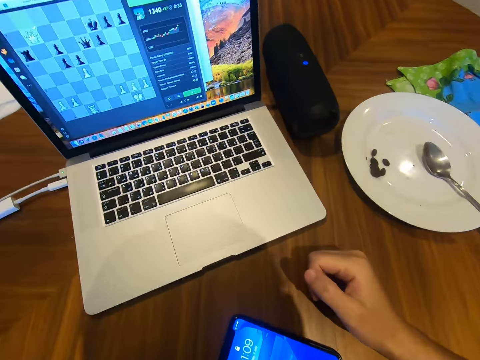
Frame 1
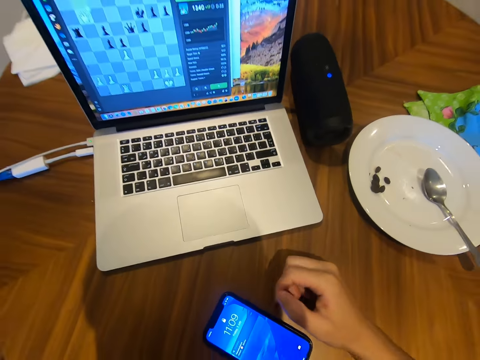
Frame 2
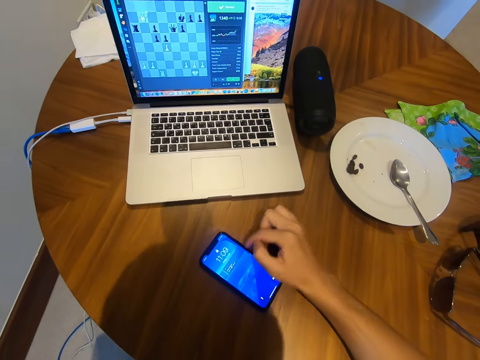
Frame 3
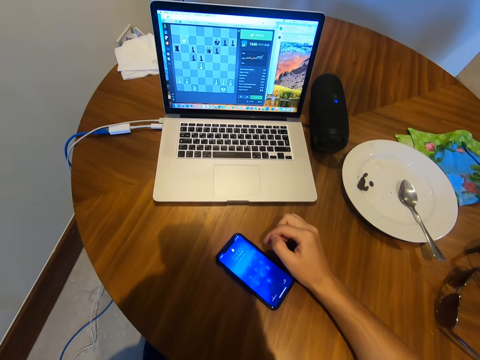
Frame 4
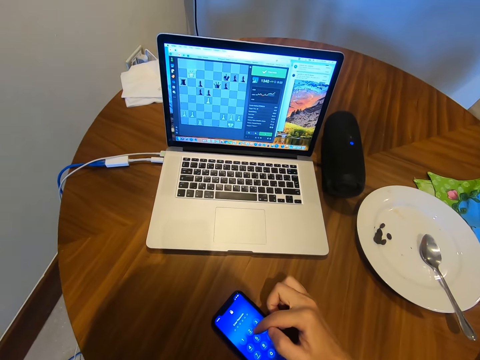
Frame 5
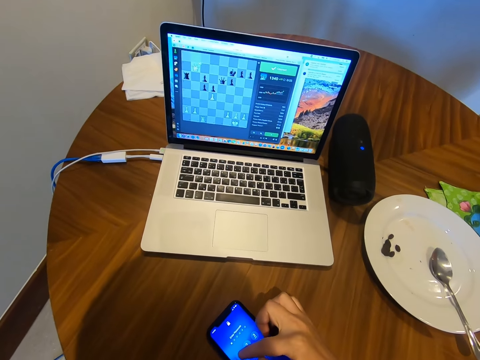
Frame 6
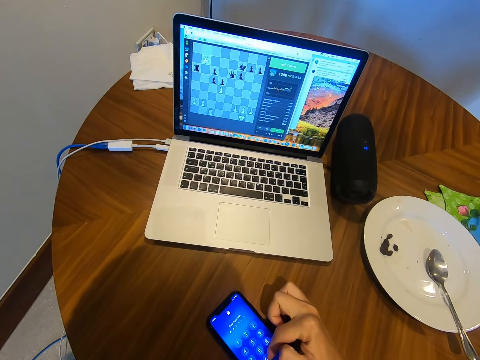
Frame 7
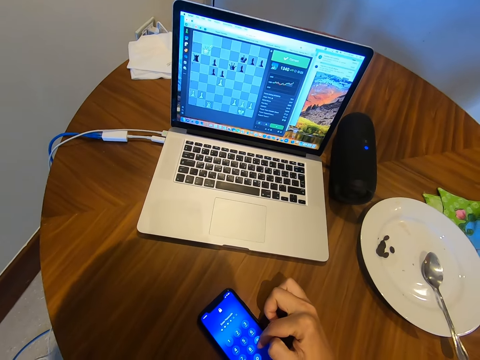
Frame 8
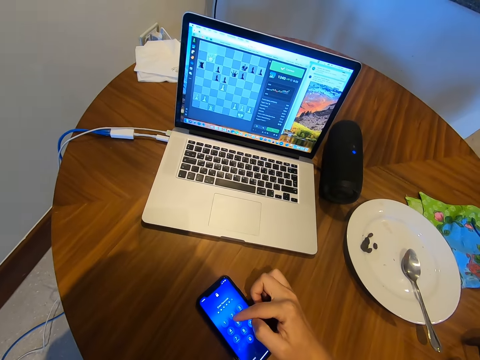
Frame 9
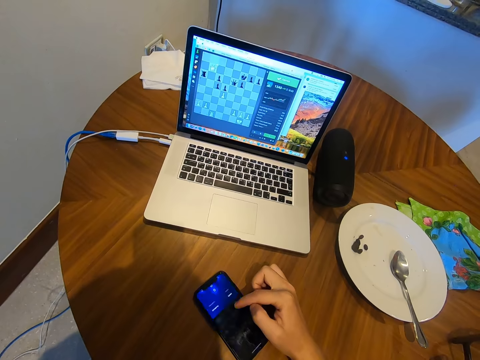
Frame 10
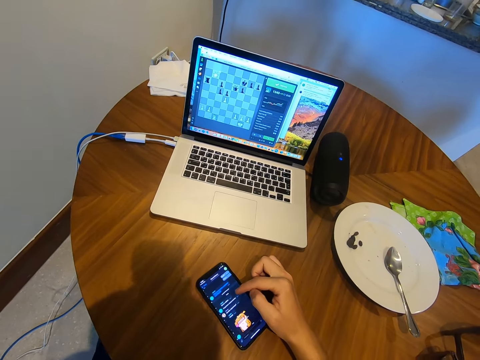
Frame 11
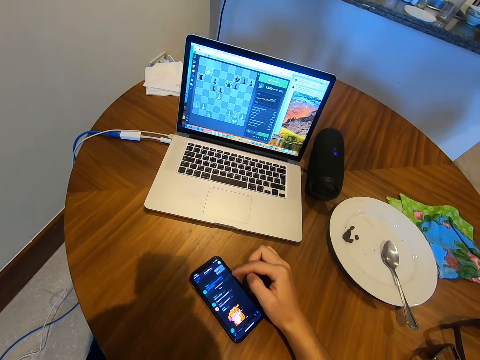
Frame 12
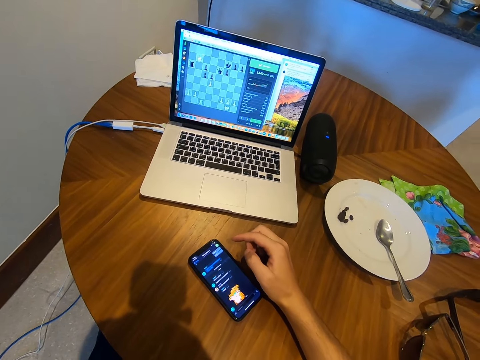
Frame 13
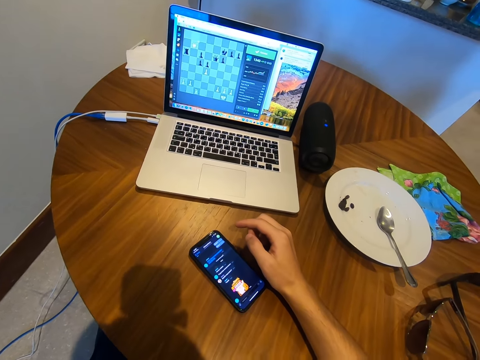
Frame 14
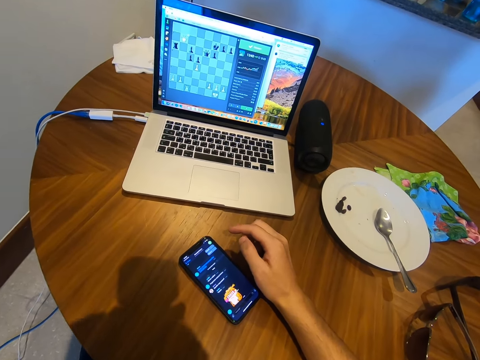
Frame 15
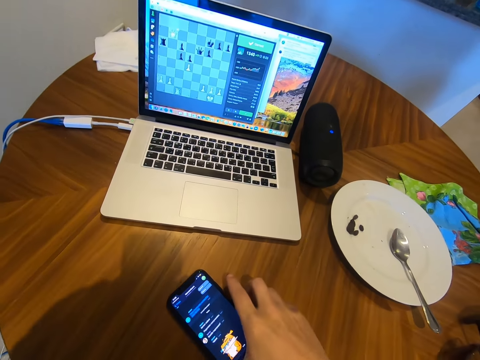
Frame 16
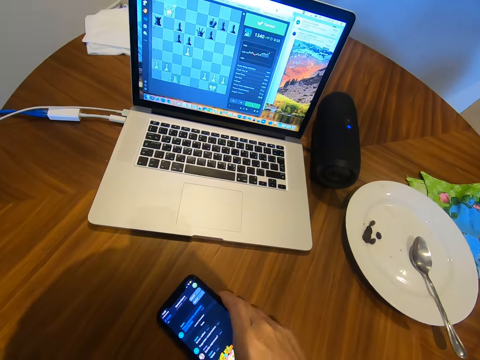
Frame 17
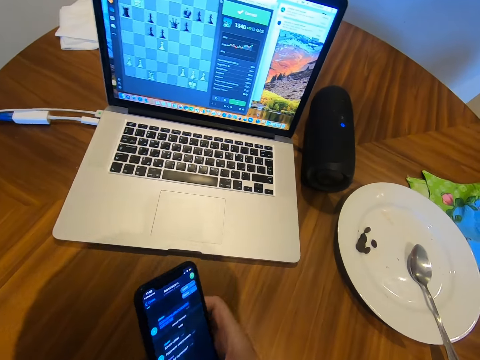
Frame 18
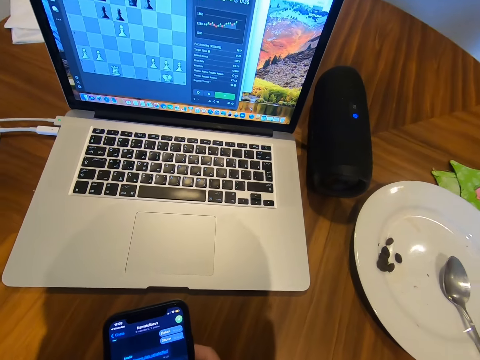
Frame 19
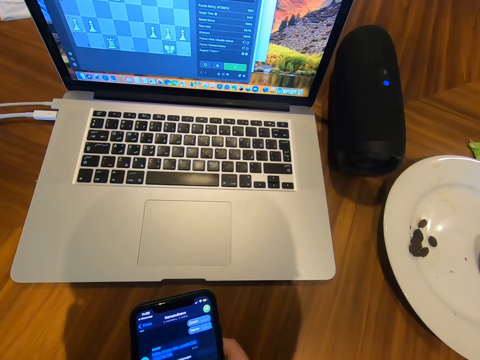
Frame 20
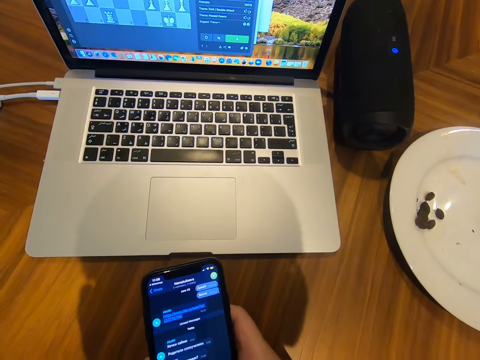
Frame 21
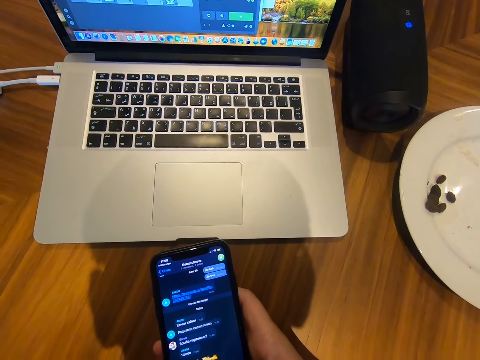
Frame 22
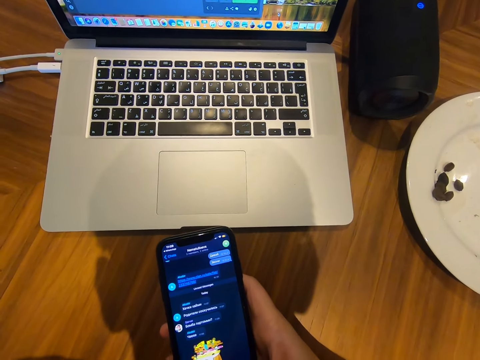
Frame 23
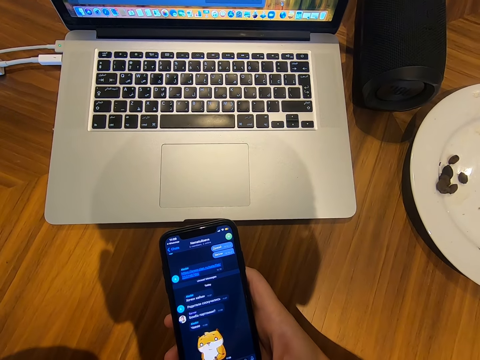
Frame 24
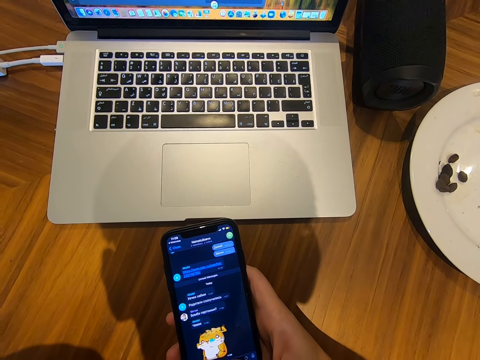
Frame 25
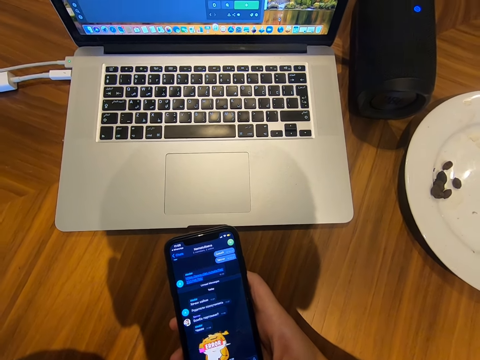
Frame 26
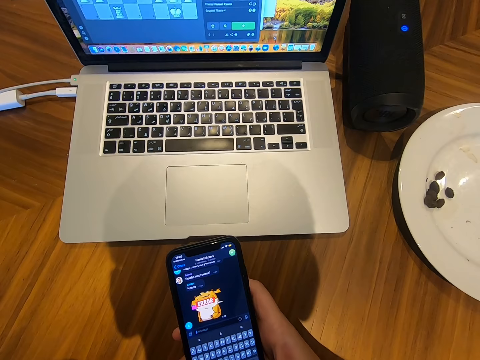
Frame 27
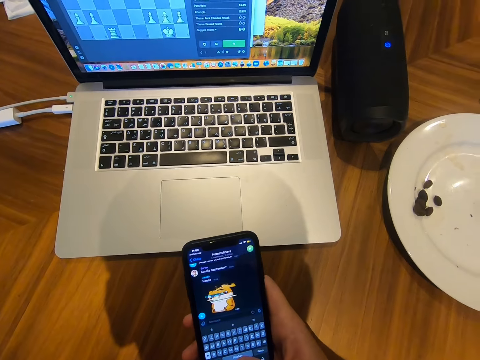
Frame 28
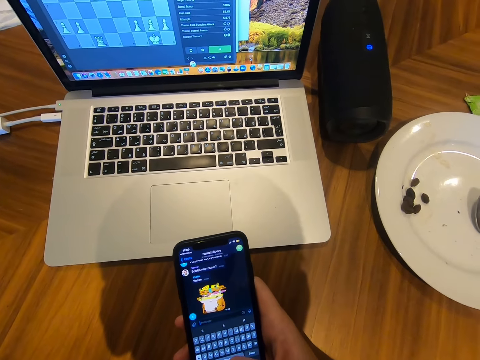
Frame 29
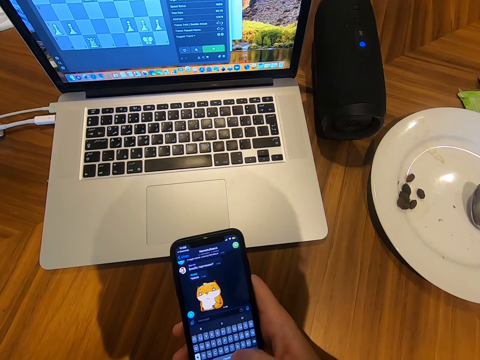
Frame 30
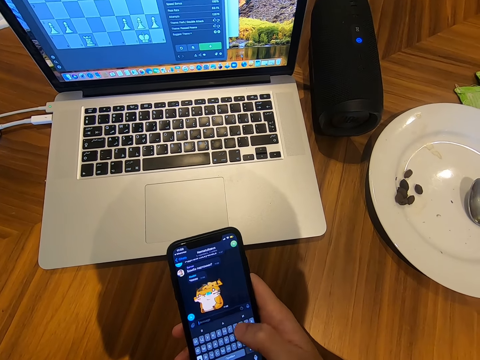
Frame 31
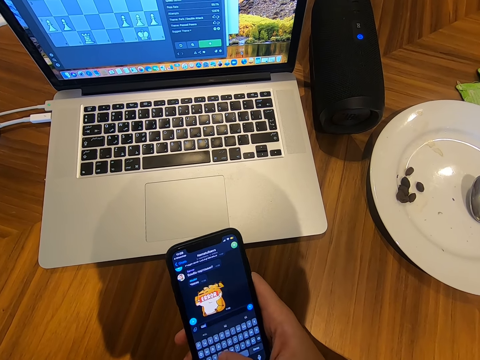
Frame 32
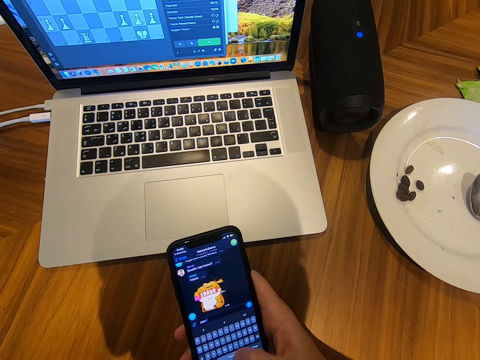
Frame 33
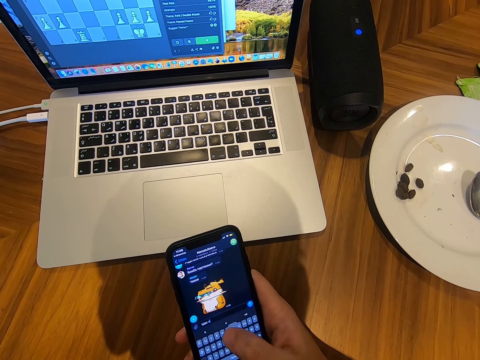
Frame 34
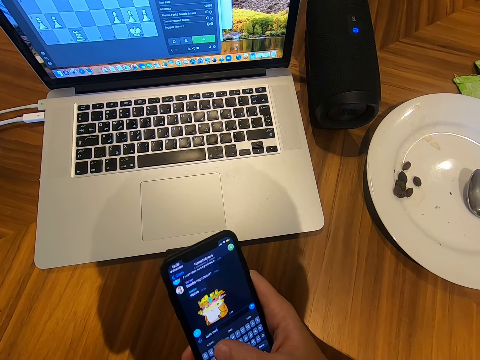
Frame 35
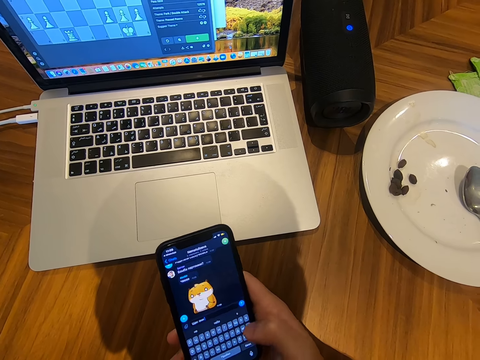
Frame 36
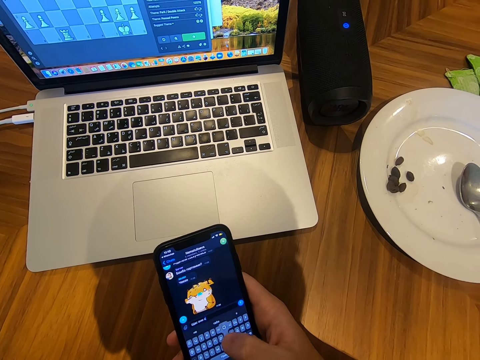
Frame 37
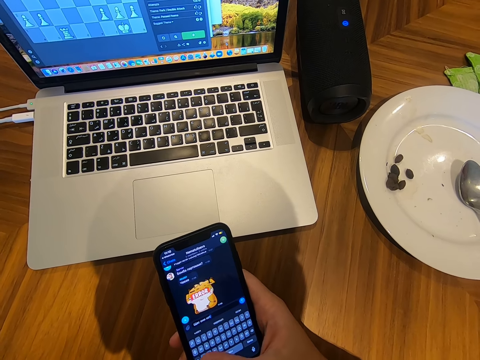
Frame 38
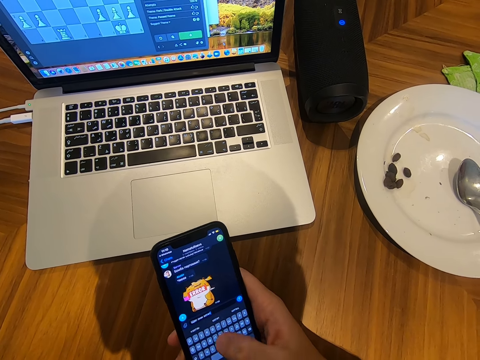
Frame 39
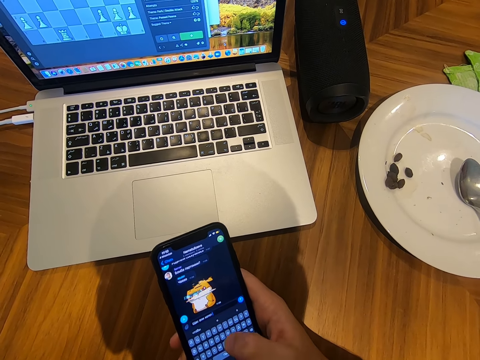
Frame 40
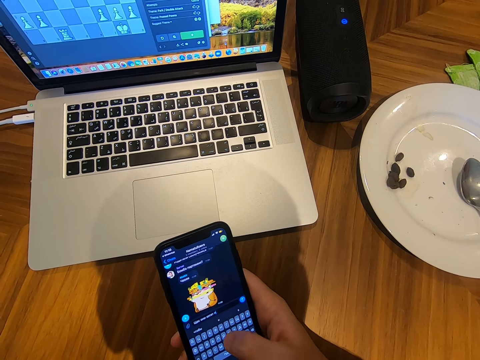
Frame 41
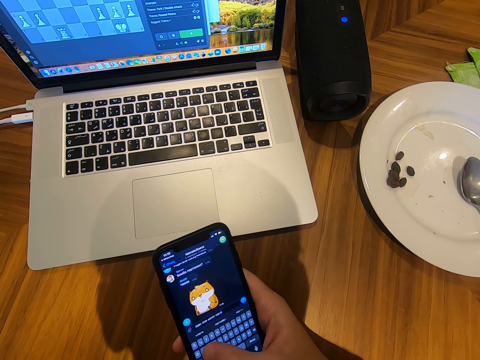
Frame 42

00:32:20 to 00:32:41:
The camera wearer puts his hand on the table. He dials the phone. He holds the phone. He looks at the phone. He dials the phone.

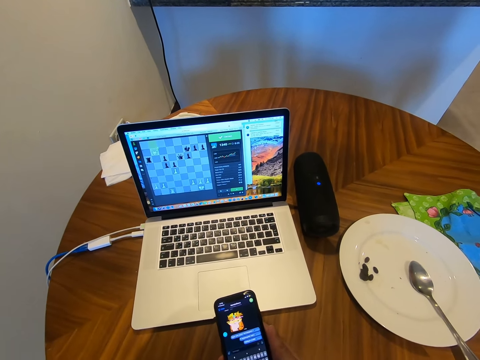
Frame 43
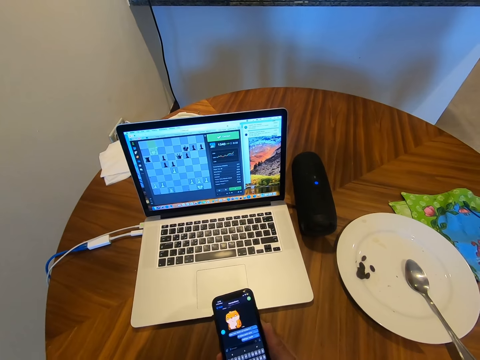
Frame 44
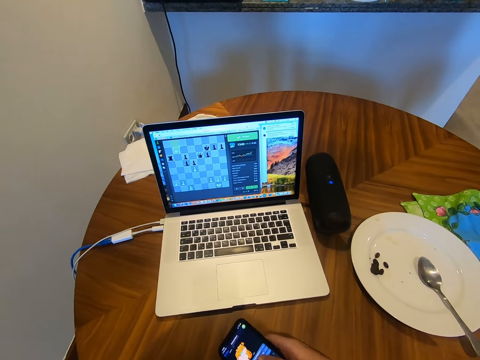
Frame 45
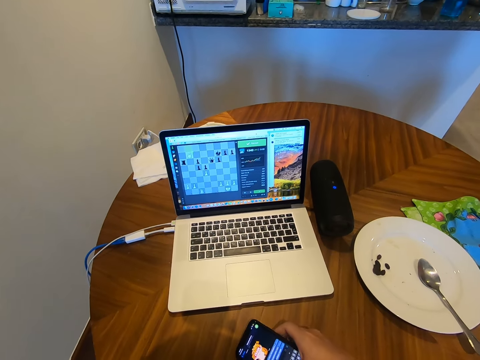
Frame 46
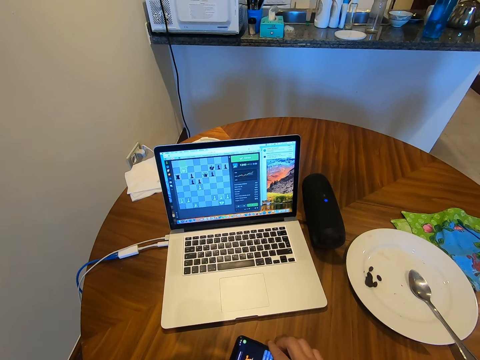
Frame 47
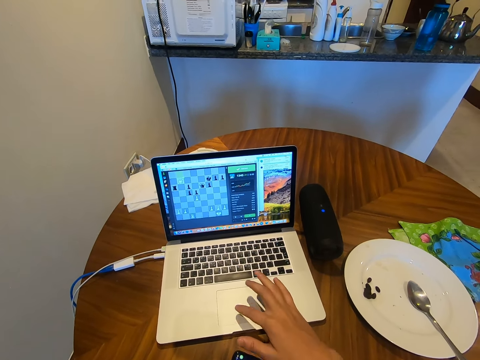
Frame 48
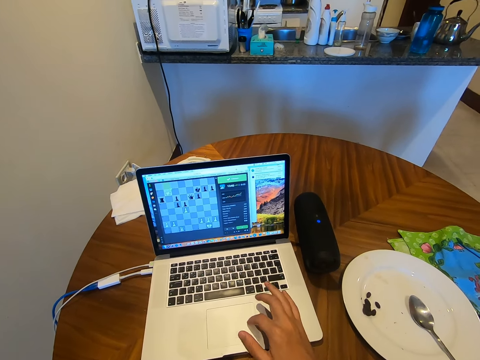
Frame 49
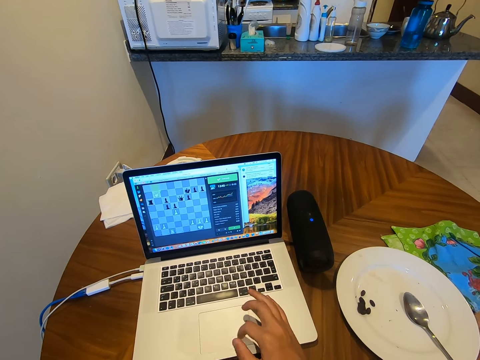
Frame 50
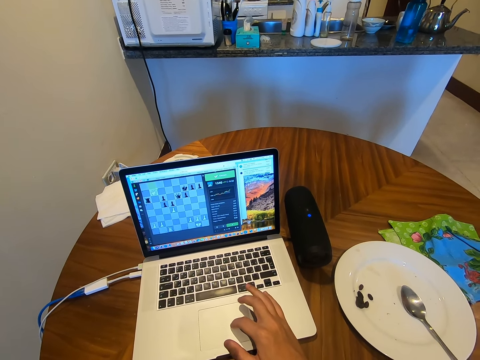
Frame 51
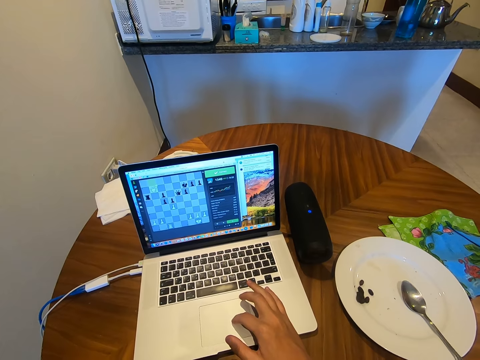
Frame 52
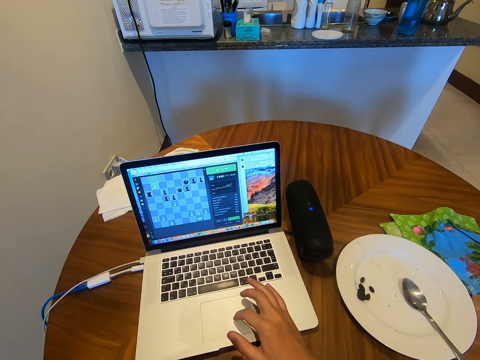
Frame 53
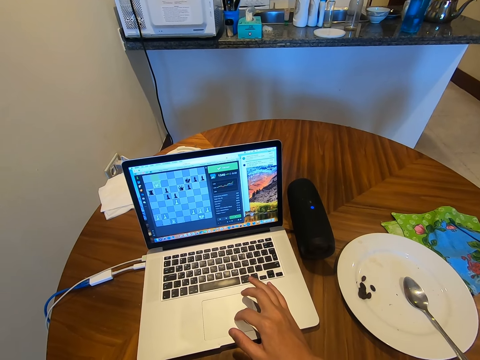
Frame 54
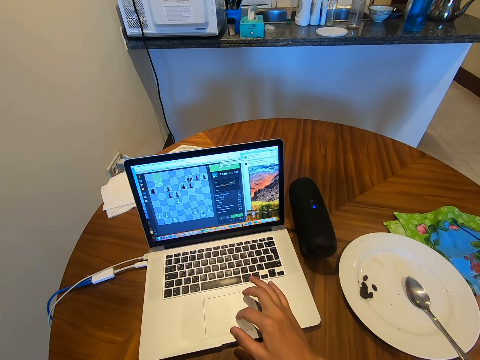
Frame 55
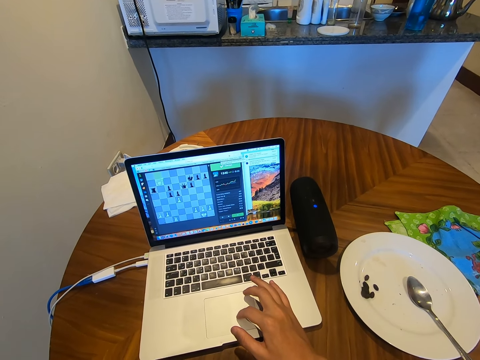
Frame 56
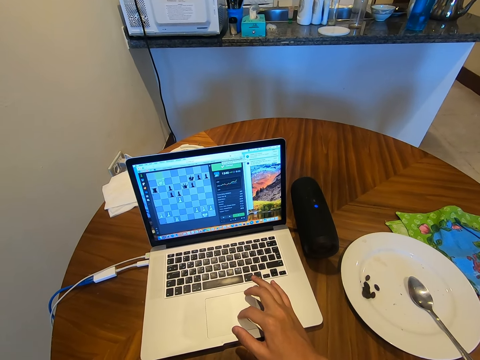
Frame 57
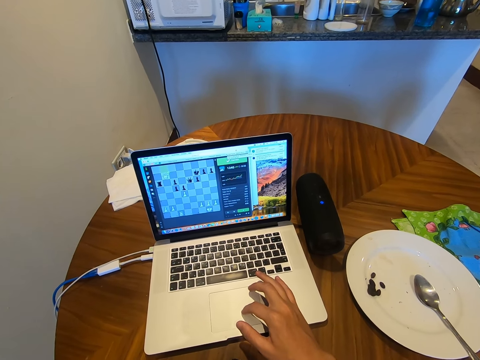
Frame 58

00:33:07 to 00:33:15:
The camera wearer puts the phone on the table. They play a game on the laptop. They touch the touch pad.
